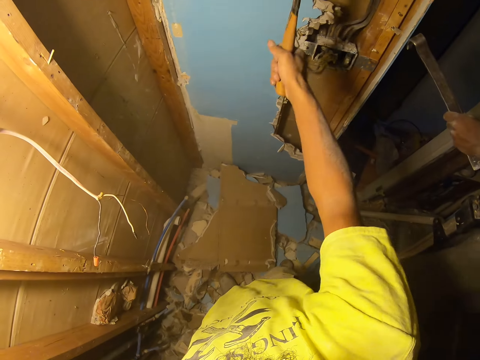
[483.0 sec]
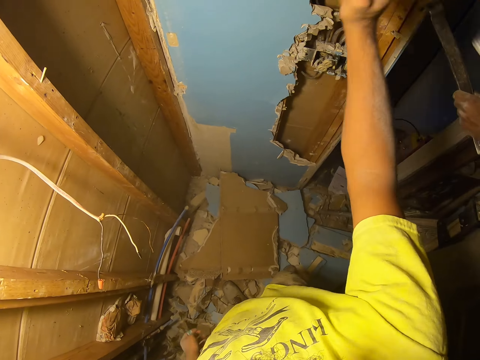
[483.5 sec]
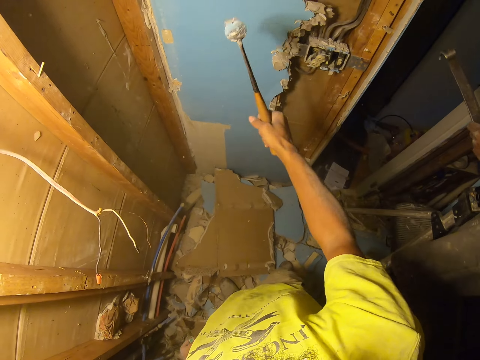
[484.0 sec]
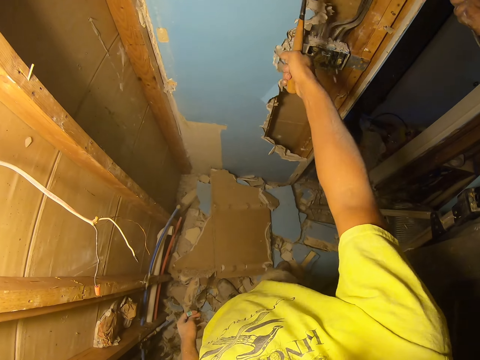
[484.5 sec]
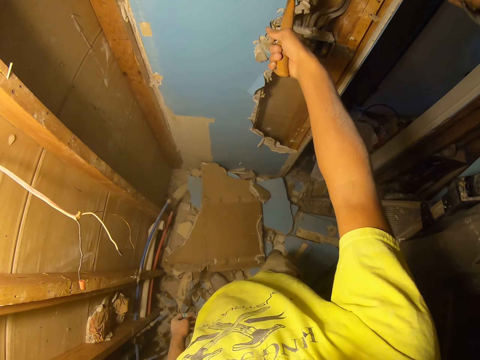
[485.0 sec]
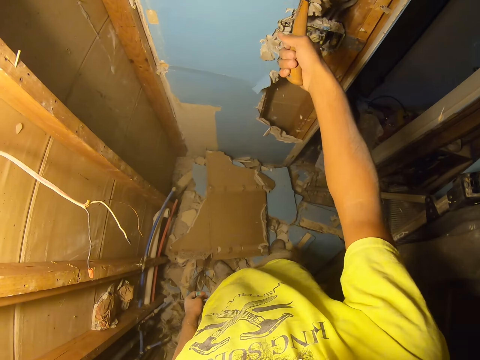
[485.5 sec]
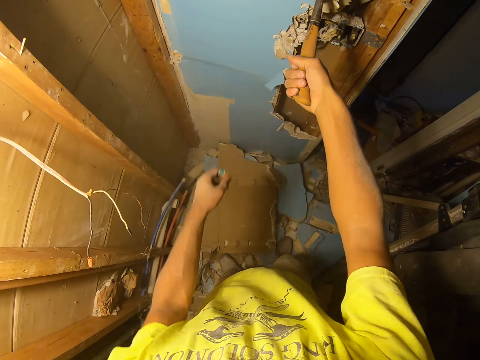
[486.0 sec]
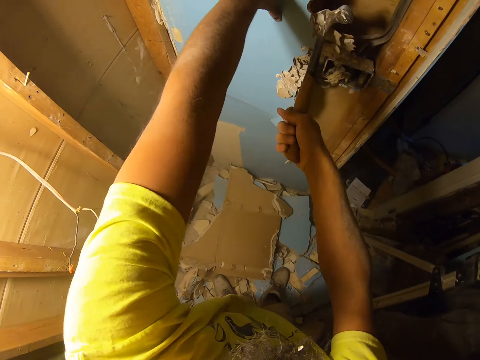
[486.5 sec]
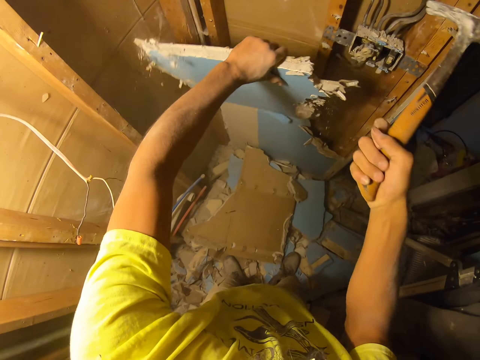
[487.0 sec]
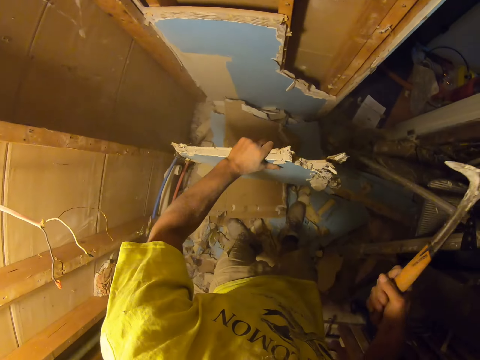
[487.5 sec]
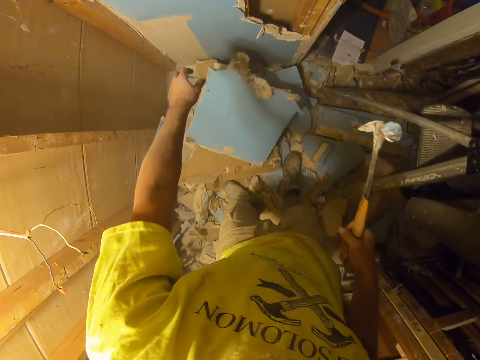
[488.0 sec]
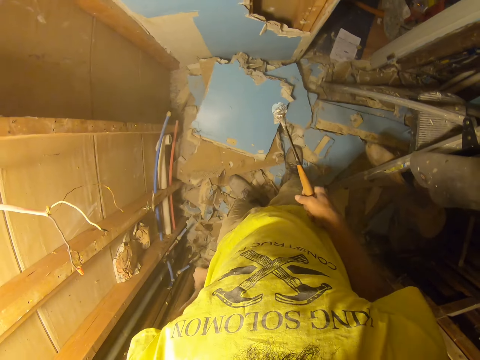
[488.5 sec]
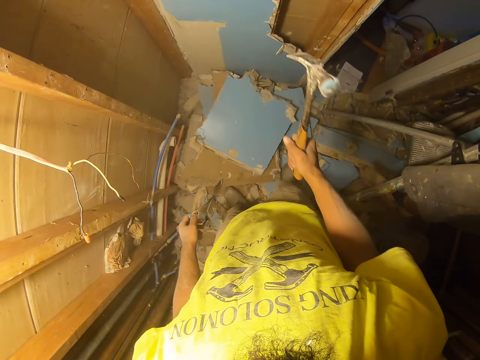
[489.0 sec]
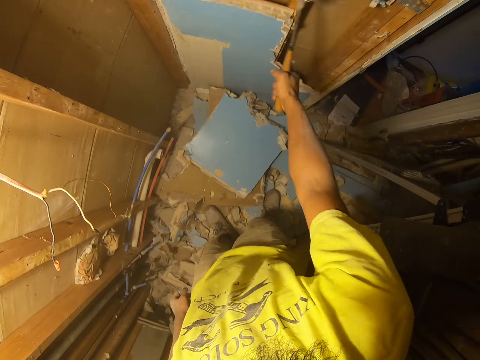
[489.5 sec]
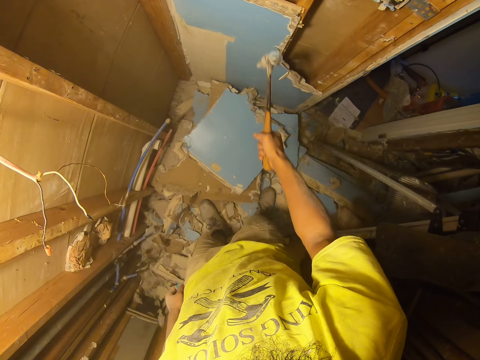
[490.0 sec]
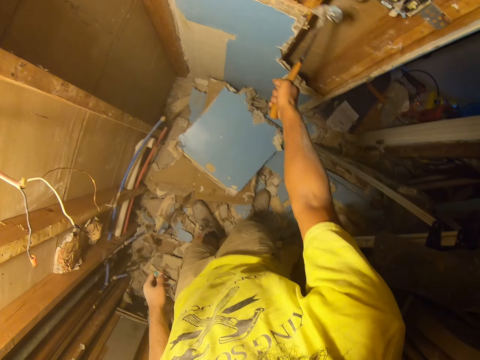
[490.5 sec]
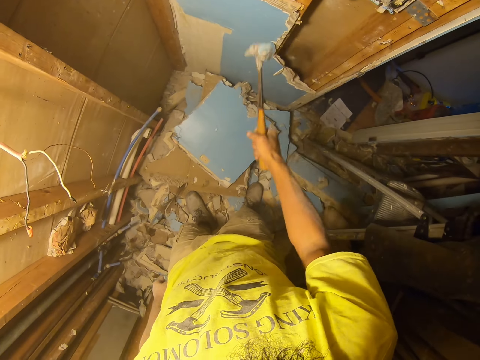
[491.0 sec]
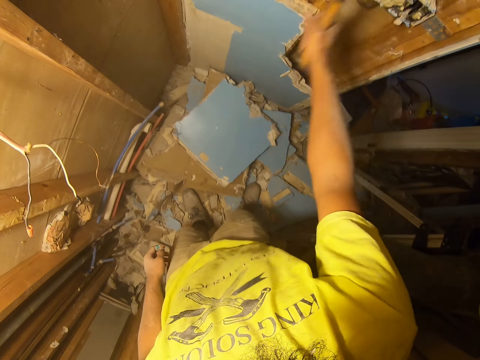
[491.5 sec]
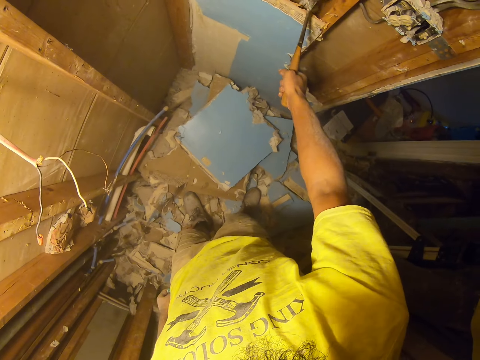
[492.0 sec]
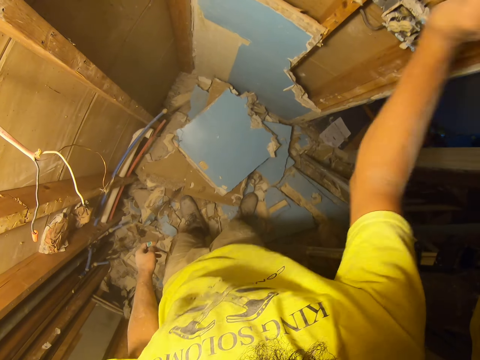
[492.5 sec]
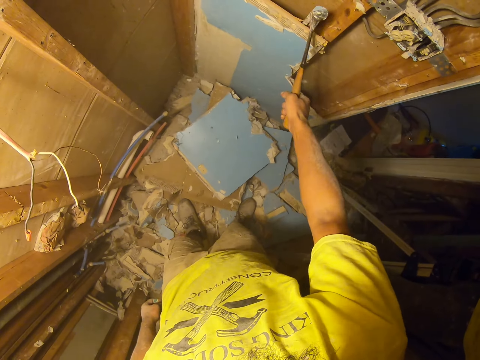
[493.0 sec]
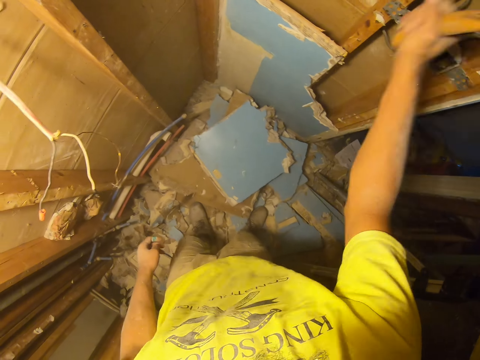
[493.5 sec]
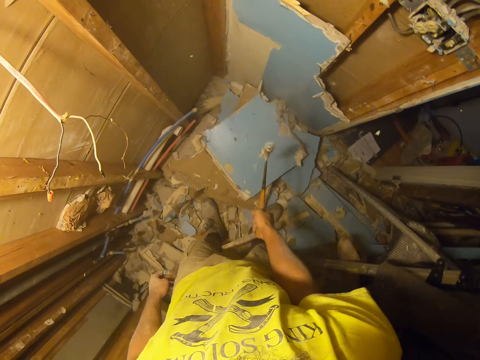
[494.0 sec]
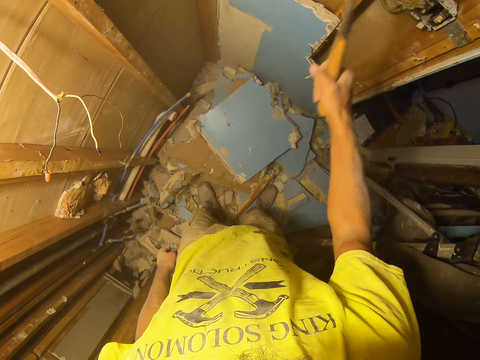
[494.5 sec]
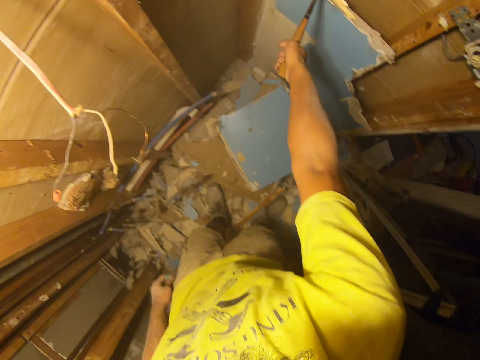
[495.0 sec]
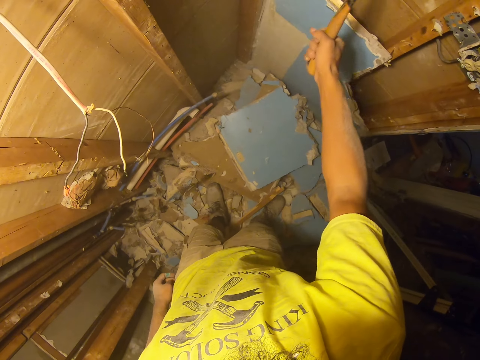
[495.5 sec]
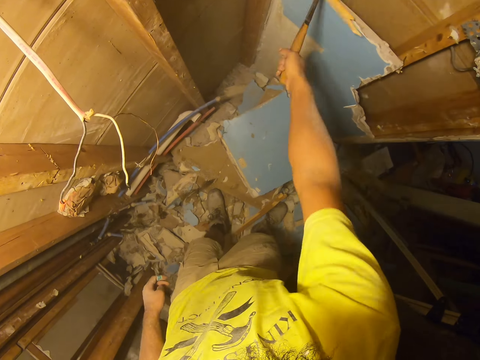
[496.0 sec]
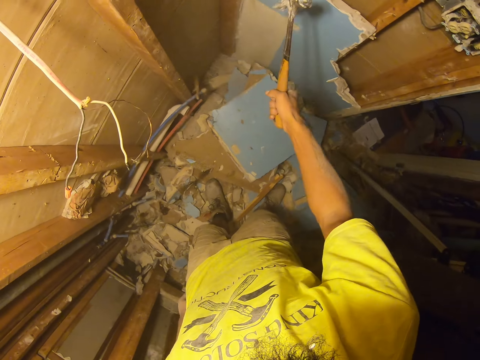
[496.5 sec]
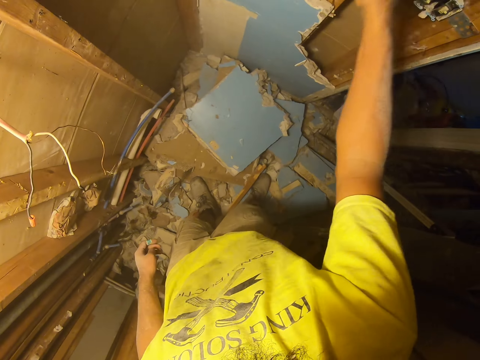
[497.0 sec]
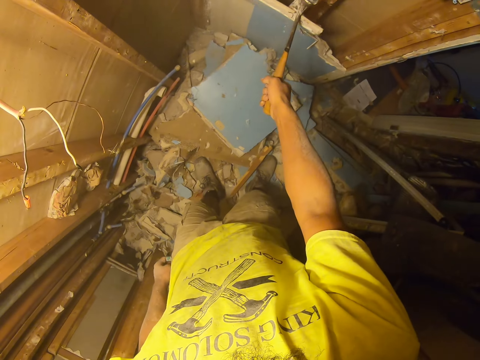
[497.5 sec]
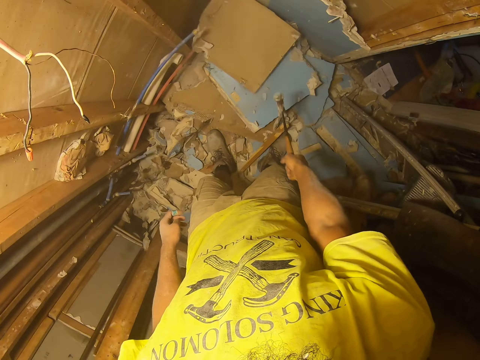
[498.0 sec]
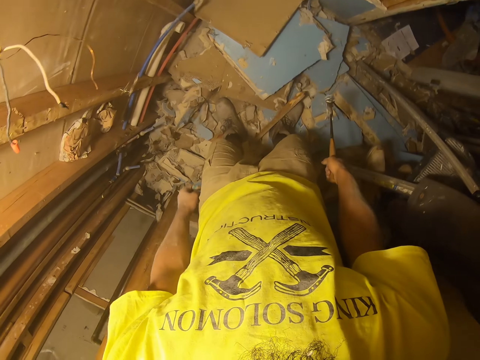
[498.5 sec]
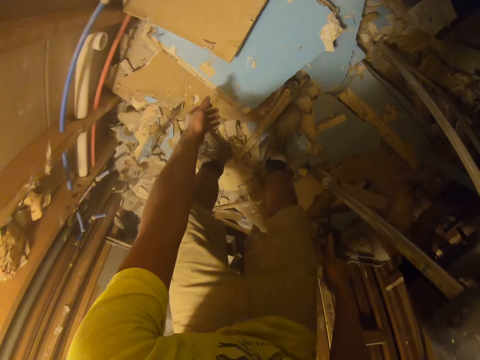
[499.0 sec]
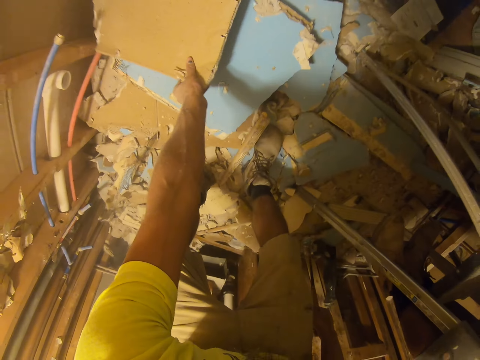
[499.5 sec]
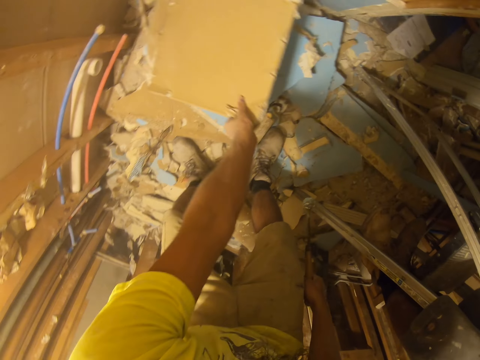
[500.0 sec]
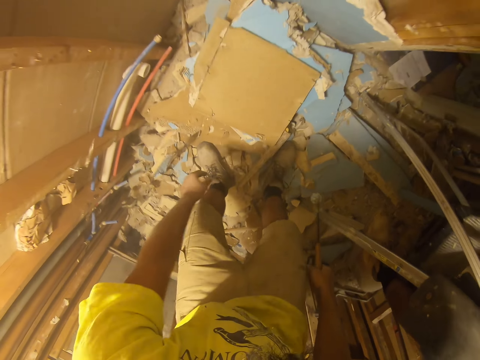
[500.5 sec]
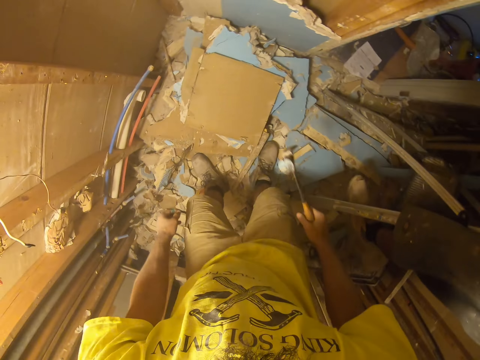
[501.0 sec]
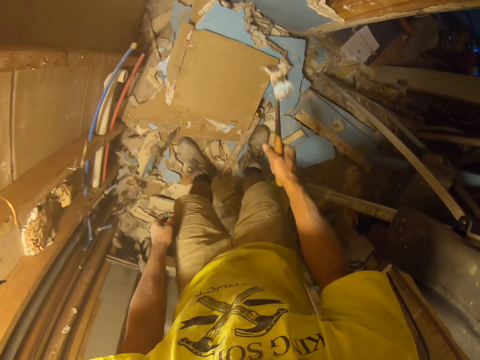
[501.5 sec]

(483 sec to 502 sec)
The camera wearer removes wood by hand. They drop the wood piece on the floor. They continue pulling wood using a hammer. They pick the piece of wood. They move the fallen wood on the floor.

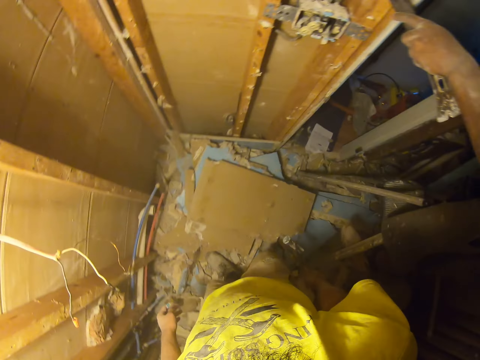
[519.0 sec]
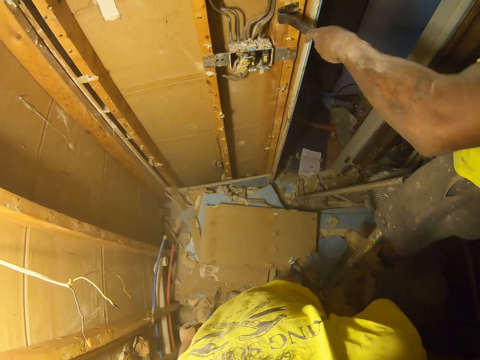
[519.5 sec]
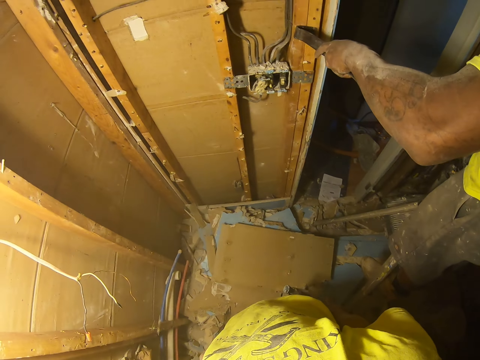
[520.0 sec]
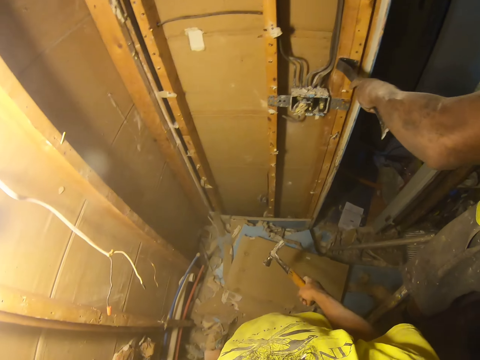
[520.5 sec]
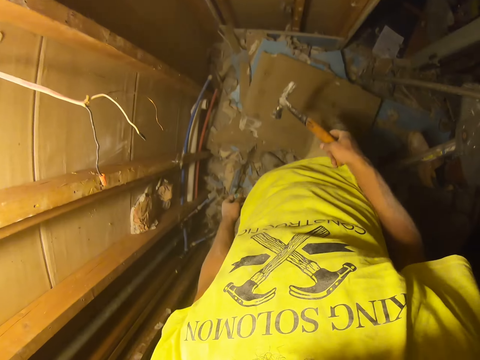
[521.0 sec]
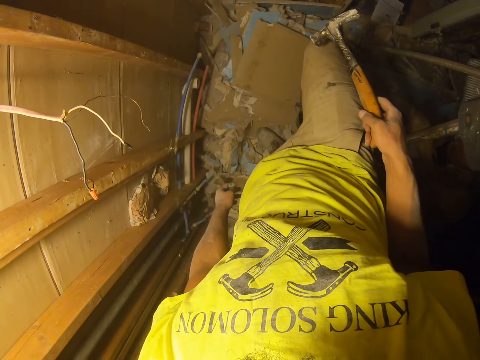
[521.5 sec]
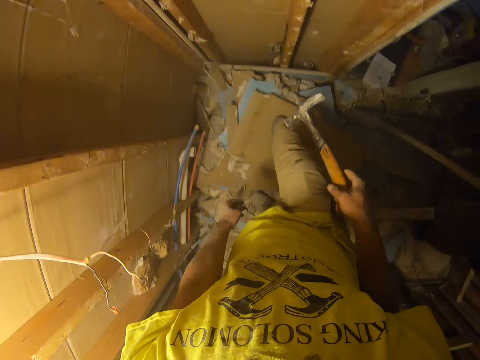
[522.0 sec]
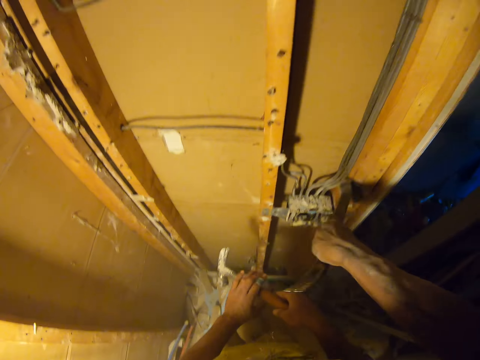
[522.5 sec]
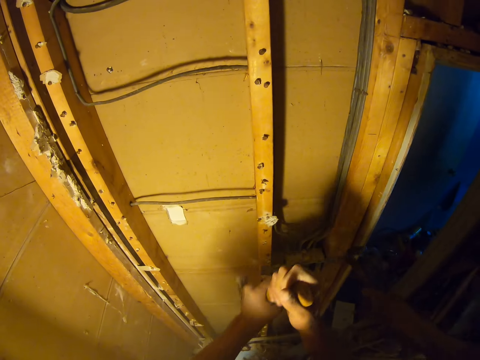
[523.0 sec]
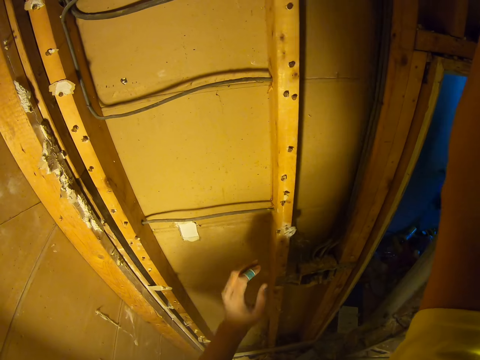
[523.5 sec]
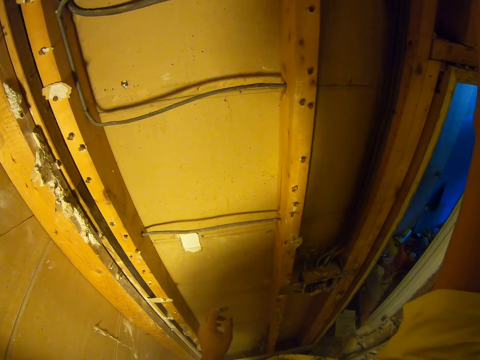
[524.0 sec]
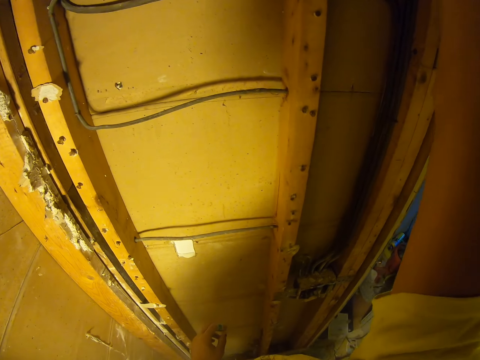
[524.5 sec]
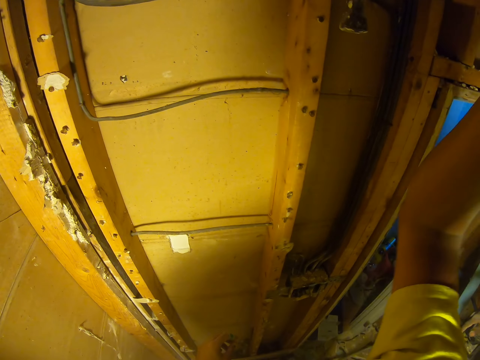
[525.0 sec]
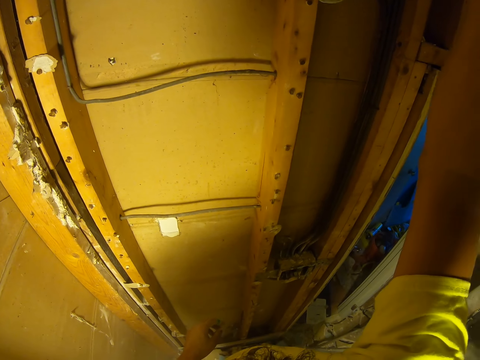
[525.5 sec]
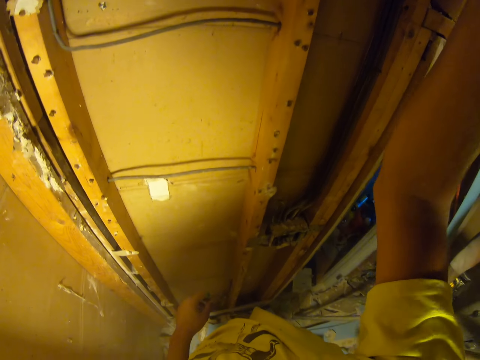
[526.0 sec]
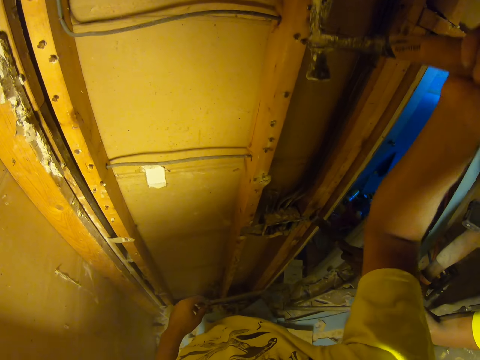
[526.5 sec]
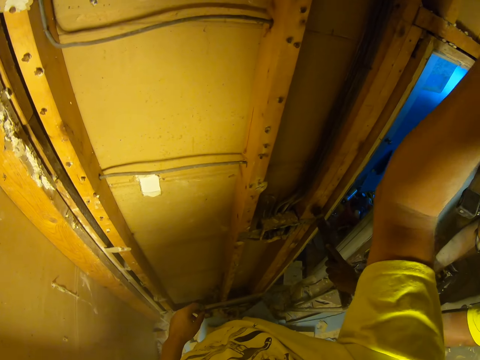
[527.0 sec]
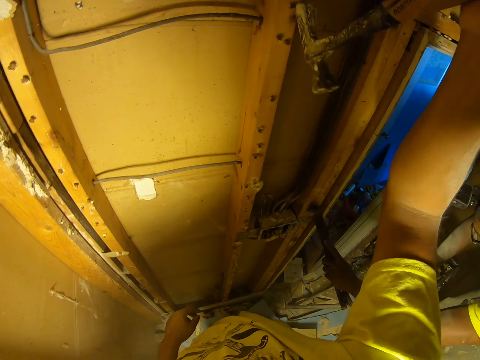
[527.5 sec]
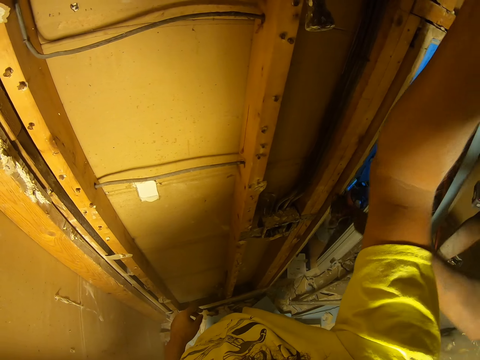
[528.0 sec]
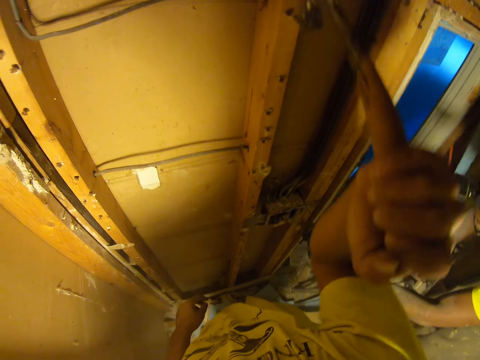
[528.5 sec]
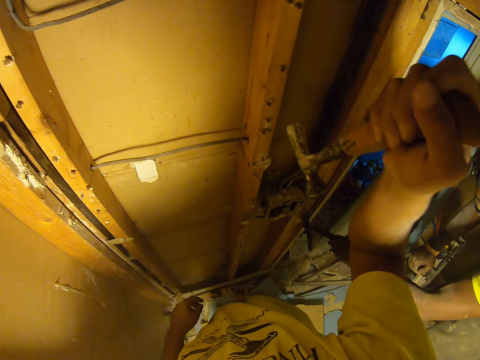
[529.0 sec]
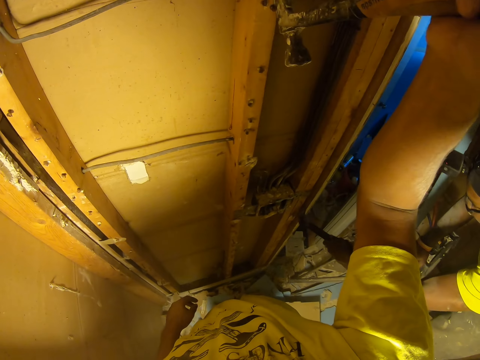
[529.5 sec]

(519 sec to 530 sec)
A person uses a claw bar or crow bar to pull nails from the wood. The camera wearer removes a nail with the hammer. They use a claw hammer to pull nails from the wood.
